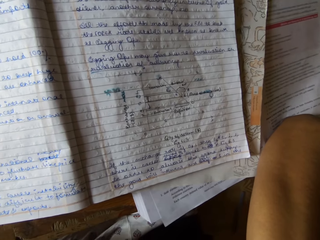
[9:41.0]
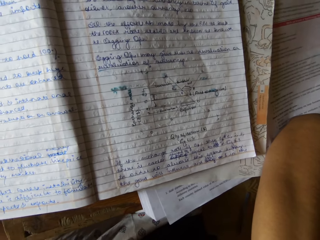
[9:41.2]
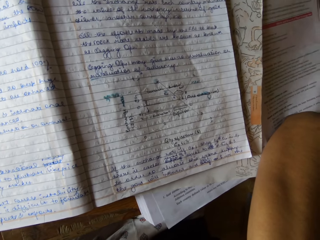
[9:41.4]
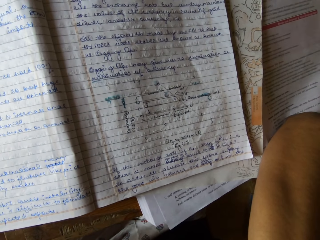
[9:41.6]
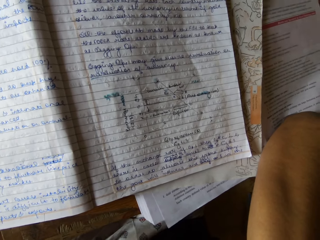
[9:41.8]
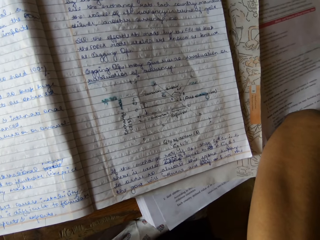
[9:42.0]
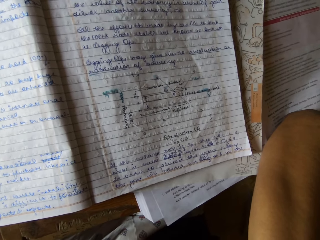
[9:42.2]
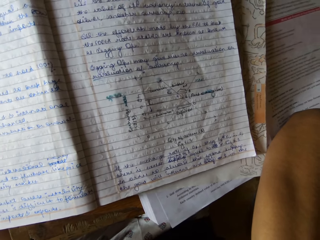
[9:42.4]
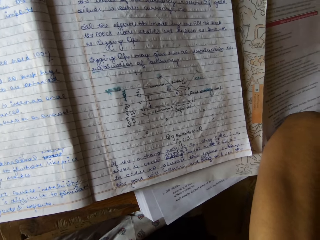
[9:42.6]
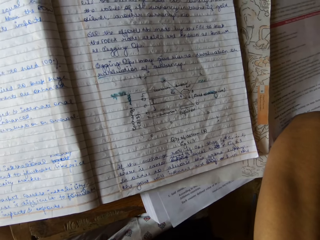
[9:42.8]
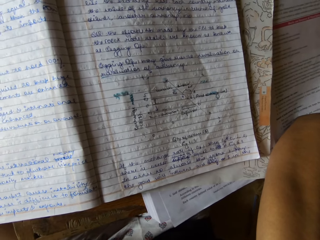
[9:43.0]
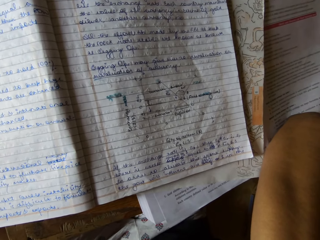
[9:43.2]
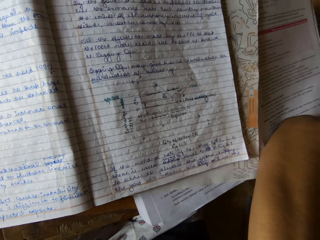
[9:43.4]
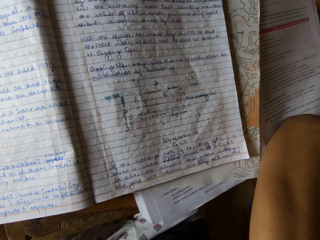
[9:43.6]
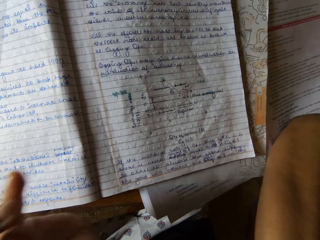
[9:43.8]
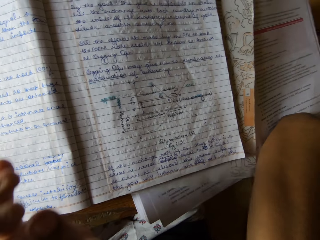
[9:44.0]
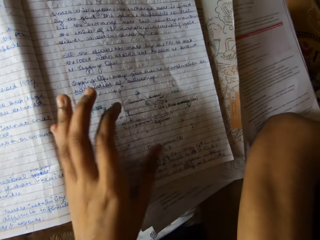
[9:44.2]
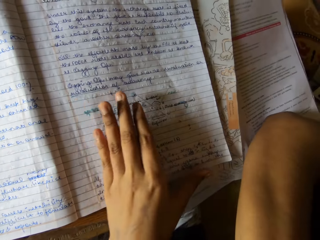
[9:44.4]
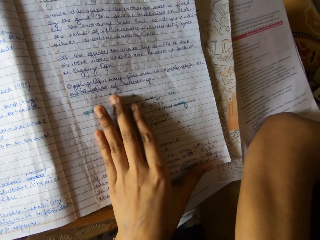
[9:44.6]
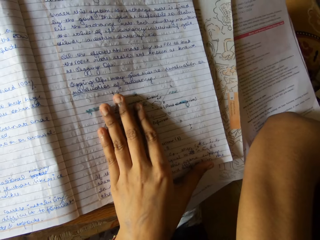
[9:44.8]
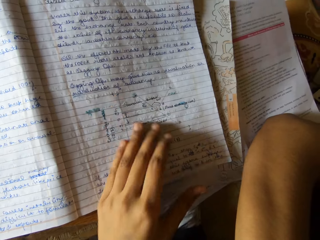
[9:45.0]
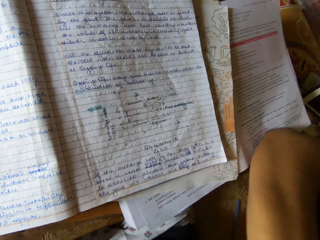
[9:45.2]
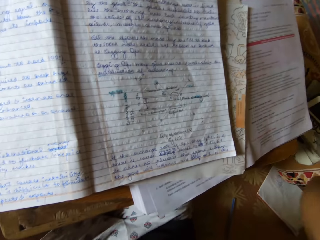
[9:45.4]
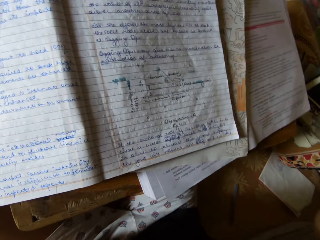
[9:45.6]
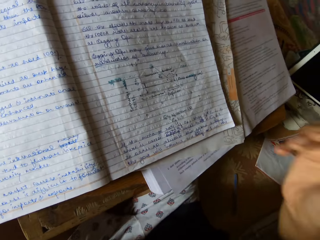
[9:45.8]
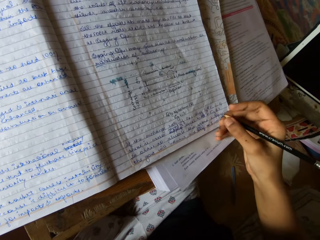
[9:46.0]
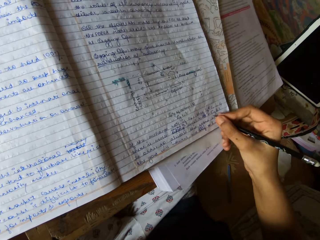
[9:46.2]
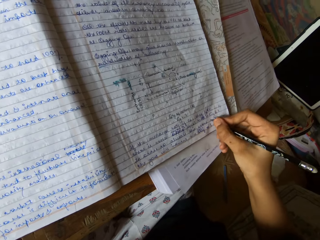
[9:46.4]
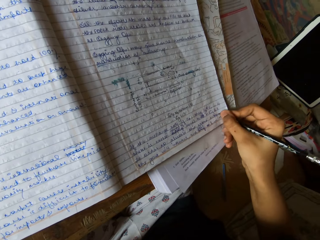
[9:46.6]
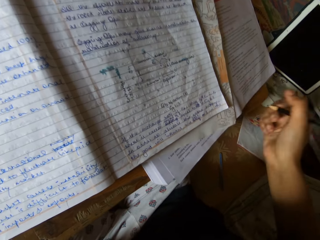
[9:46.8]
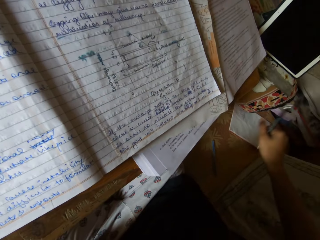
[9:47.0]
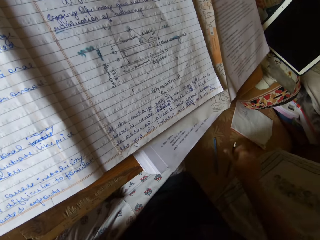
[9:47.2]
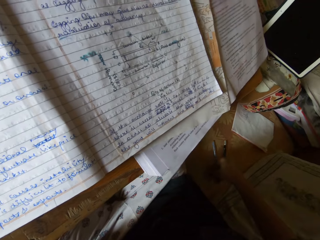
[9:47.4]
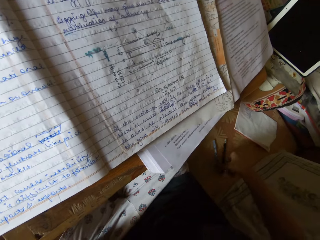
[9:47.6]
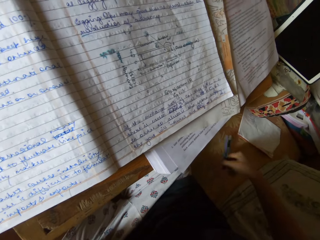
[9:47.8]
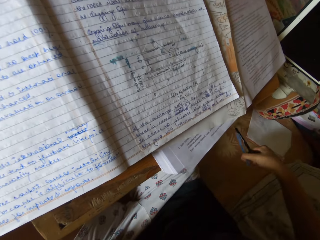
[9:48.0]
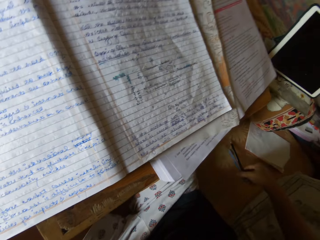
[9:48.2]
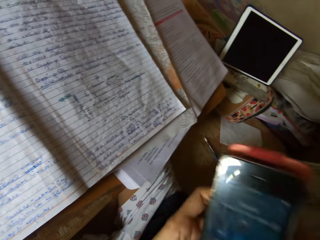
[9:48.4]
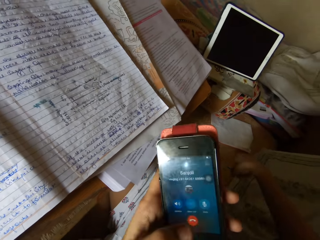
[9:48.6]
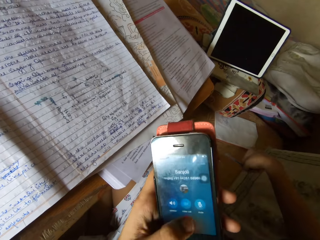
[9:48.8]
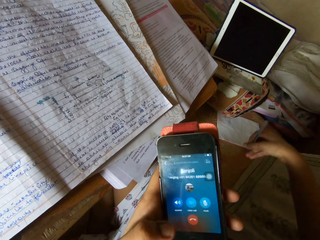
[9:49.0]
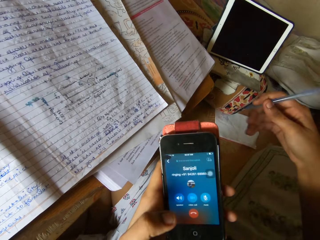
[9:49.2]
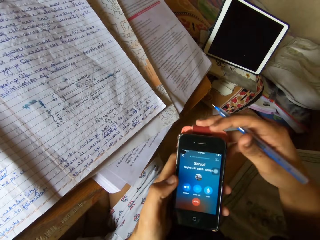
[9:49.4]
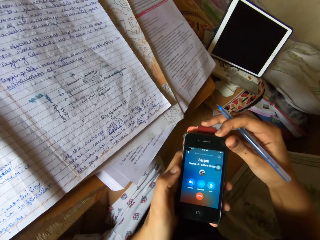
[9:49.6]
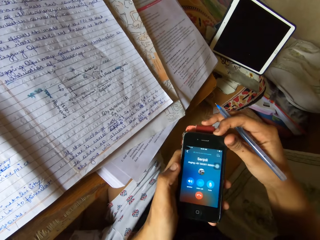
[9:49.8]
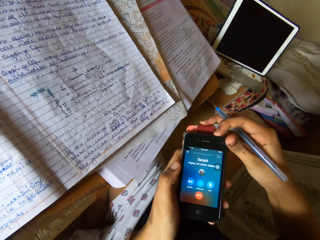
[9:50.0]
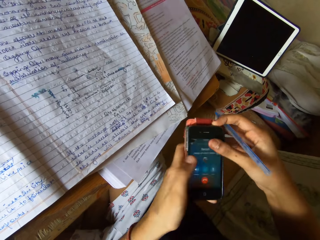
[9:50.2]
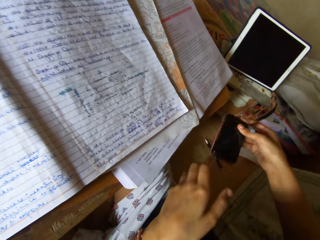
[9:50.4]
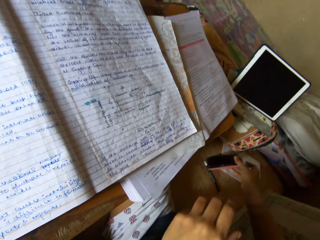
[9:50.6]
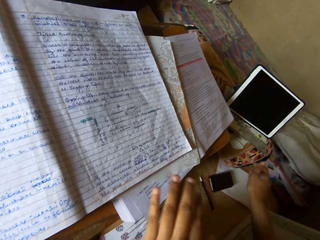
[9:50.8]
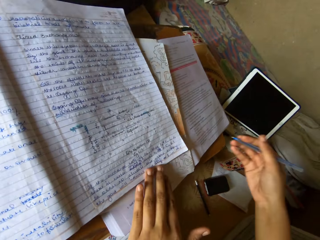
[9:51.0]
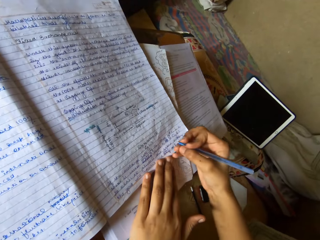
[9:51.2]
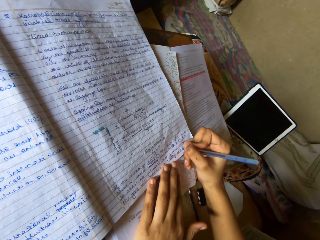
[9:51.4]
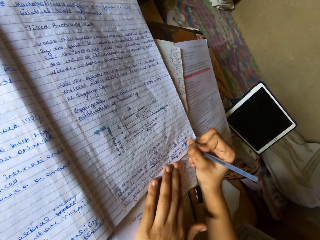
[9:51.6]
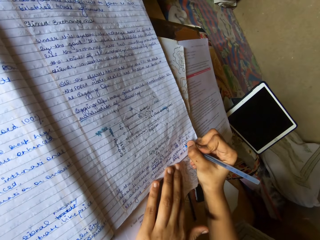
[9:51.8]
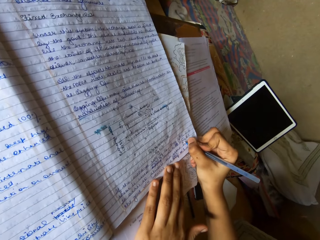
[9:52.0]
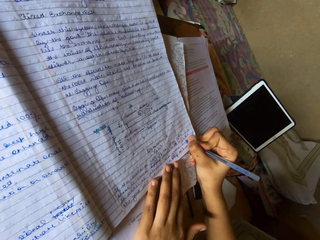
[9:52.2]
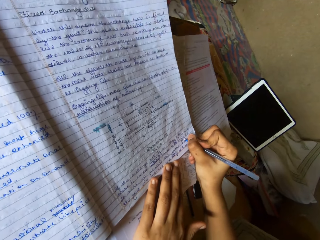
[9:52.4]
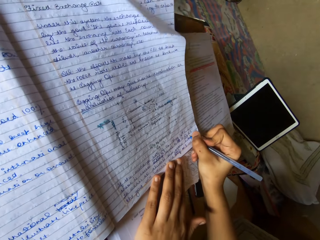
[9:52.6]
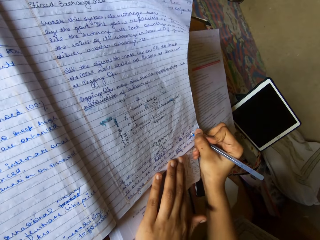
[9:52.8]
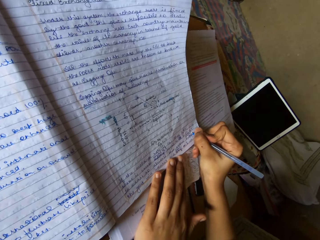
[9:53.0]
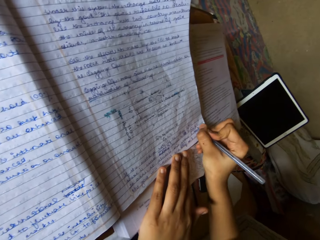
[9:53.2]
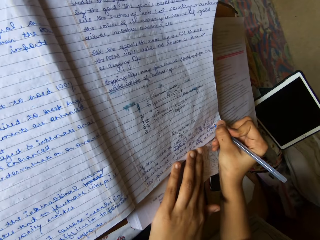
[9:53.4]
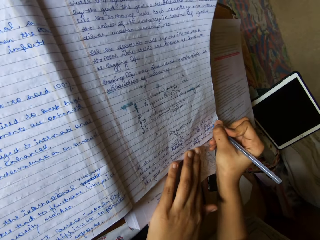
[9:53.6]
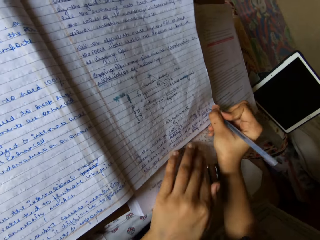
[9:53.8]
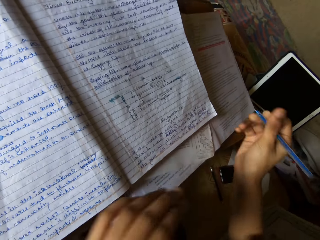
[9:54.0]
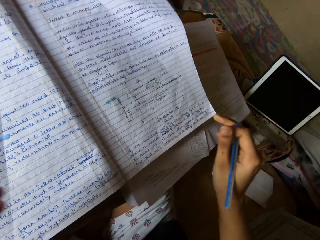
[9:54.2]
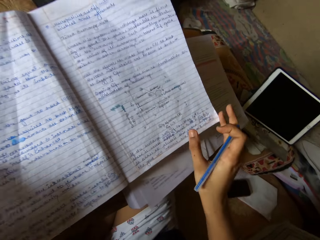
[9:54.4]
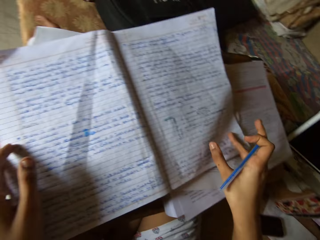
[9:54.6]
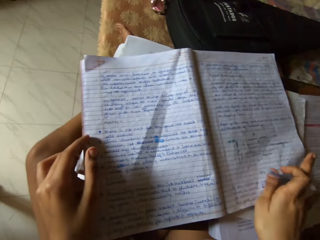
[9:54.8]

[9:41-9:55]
The camera wearer touches the book. They write on the book. They drop the pencil on the floor. They pick up a biro from the floor. They operate the phone. They place the phone on the bed. They drop the phone on the floor. They write on the notebook with the biro.

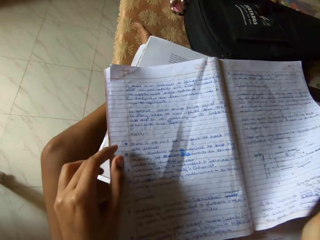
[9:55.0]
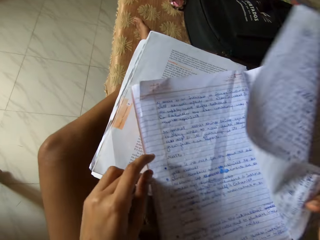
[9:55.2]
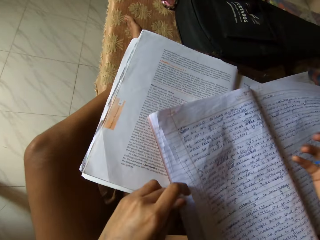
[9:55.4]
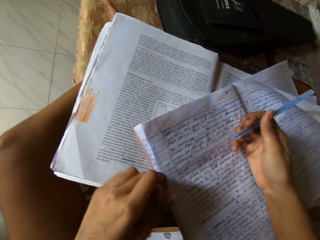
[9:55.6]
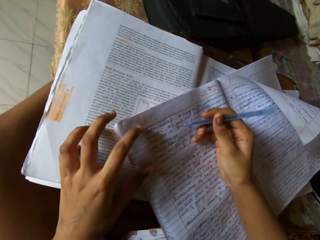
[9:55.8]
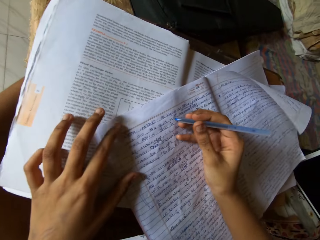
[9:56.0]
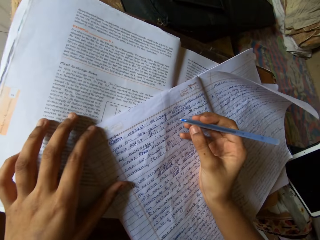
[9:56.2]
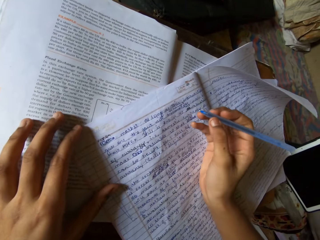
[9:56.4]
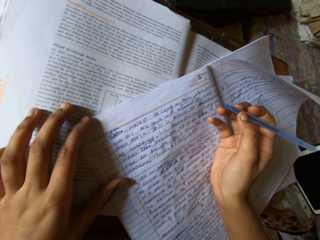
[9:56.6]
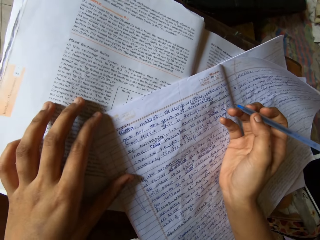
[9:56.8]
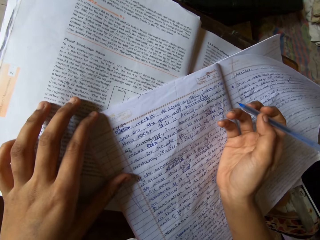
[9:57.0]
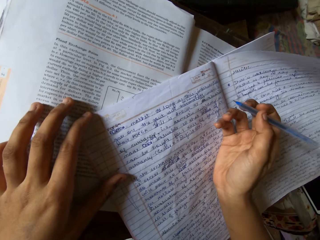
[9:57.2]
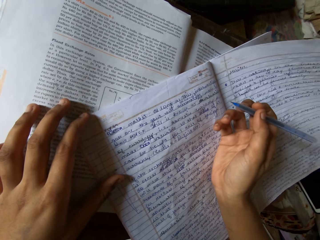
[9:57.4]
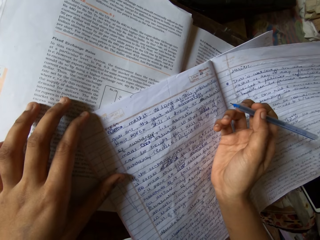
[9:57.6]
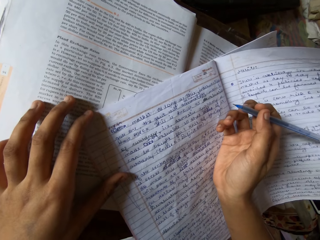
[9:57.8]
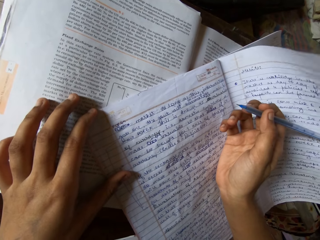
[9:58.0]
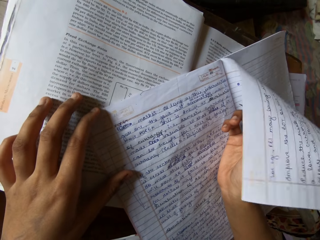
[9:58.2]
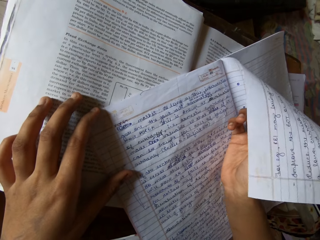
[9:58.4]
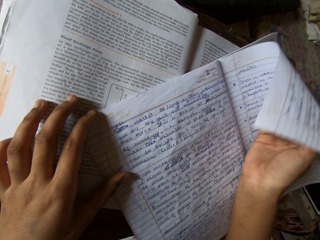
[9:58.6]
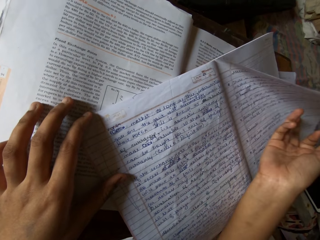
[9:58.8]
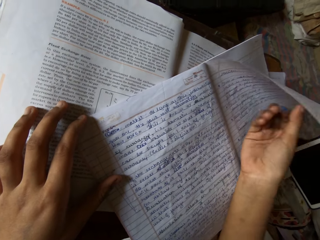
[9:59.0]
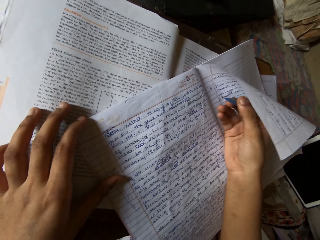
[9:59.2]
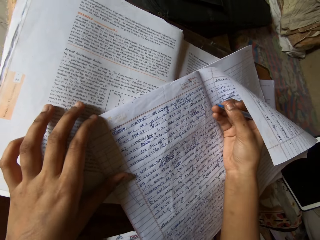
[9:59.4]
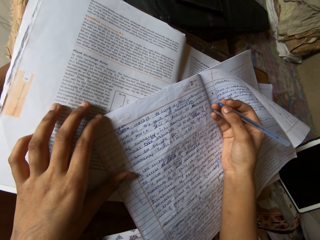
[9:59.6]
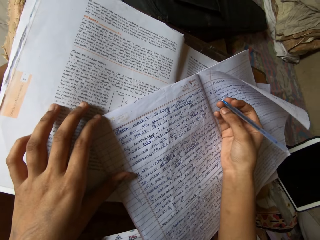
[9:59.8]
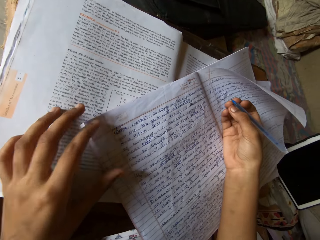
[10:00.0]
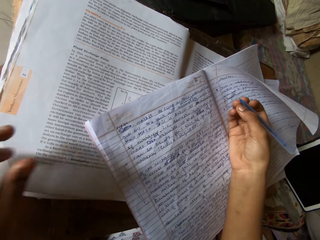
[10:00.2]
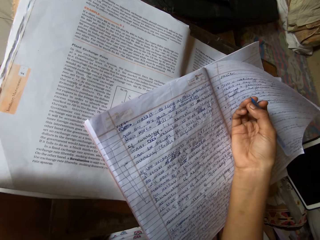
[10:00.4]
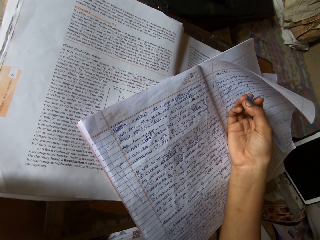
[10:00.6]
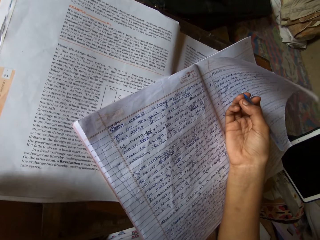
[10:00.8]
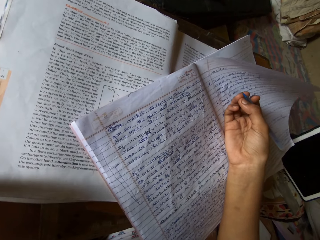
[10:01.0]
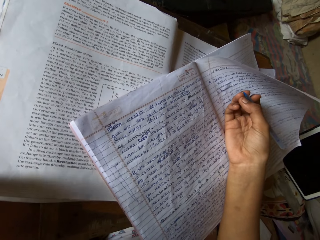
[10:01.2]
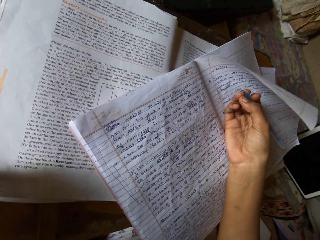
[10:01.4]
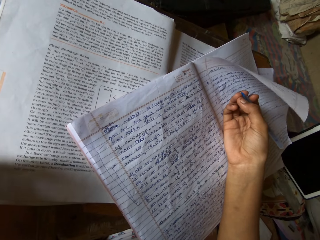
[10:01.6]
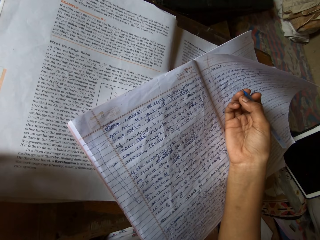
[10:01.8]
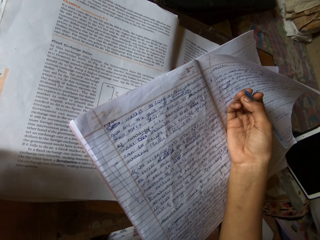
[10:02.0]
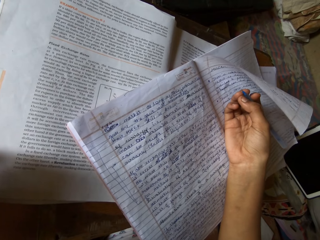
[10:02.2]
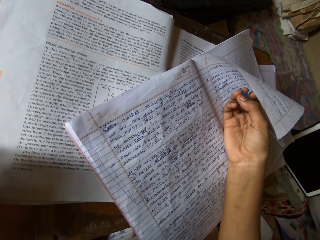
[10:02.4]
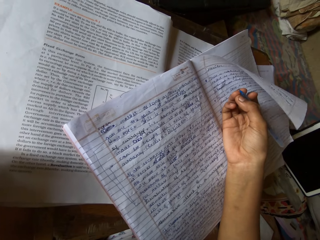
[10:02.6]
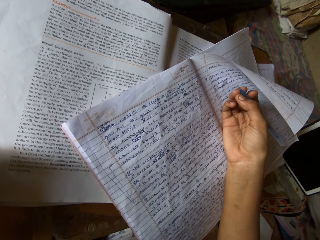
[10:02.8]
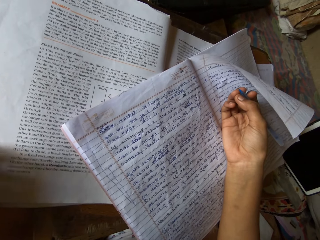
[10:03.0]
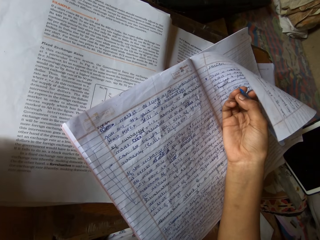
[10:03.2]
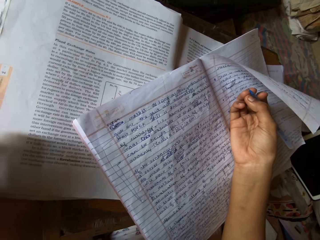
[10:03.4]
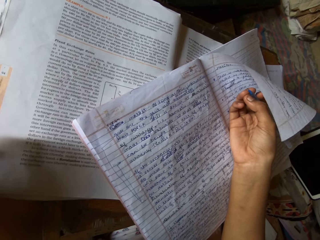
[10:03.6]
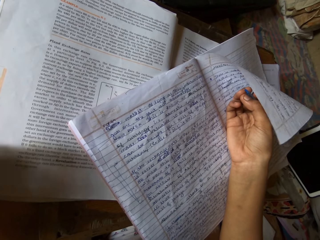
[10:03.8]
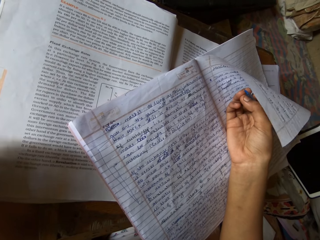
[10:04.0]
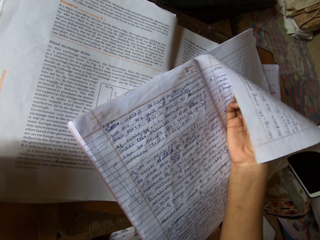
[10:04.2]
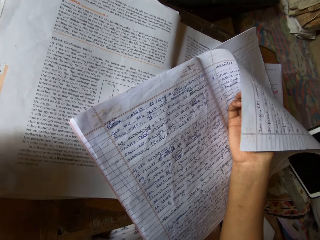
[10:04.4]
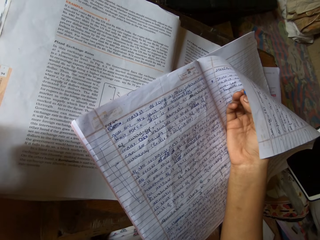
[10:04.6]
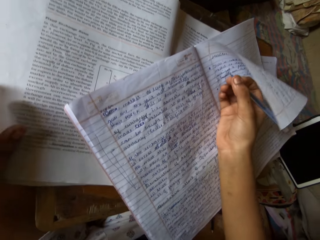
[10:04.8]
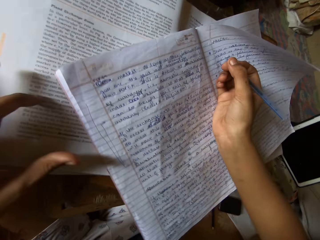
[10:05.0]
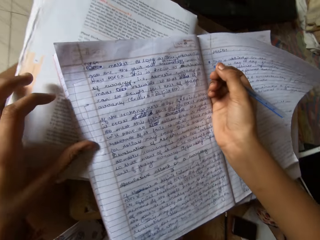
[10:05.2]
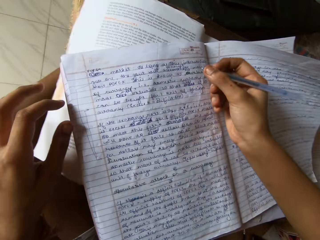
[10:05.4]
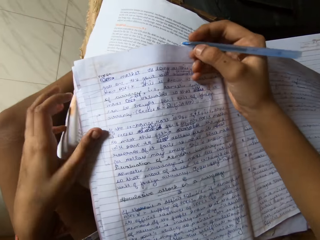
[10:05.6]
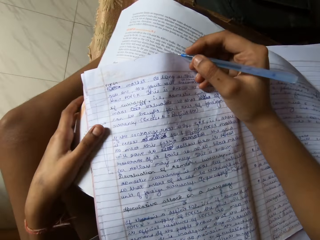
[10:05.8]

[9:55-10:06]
The camera wearer turns a notebook page. They look at the book.
